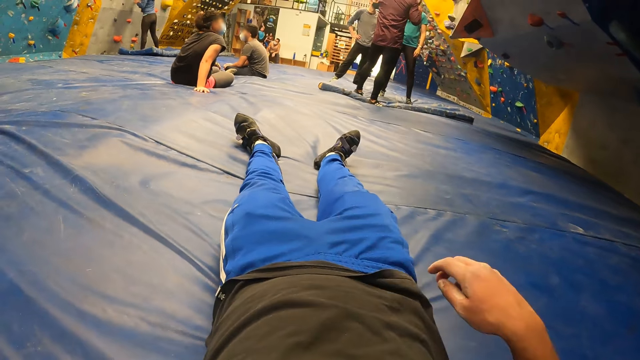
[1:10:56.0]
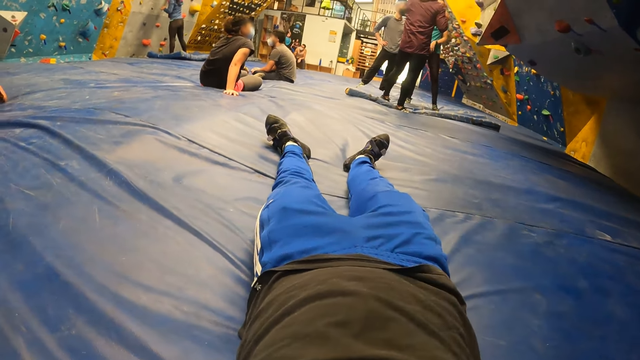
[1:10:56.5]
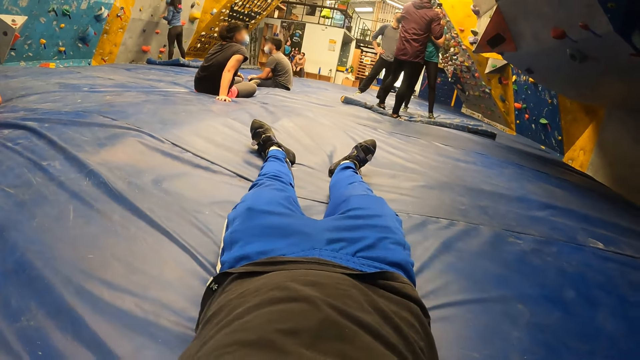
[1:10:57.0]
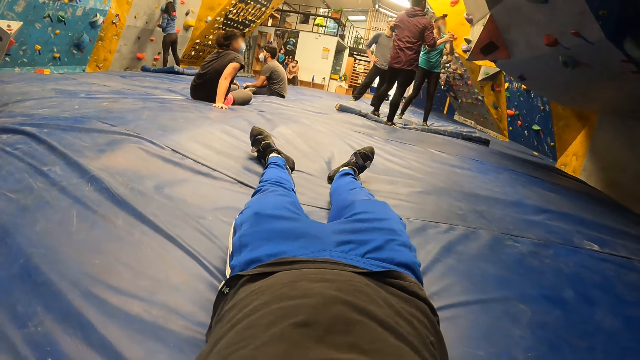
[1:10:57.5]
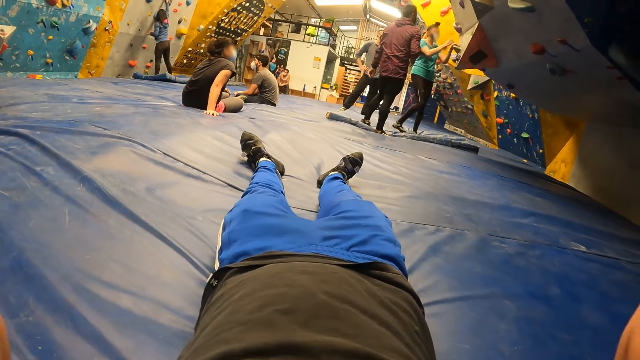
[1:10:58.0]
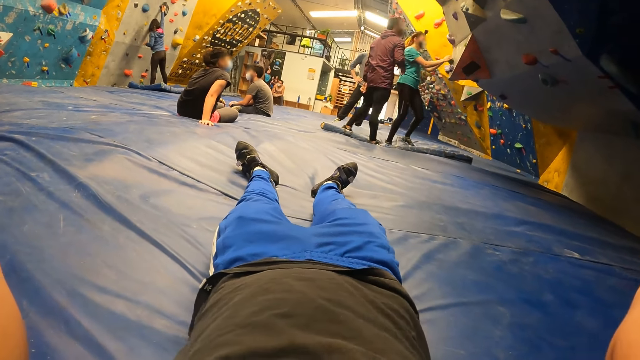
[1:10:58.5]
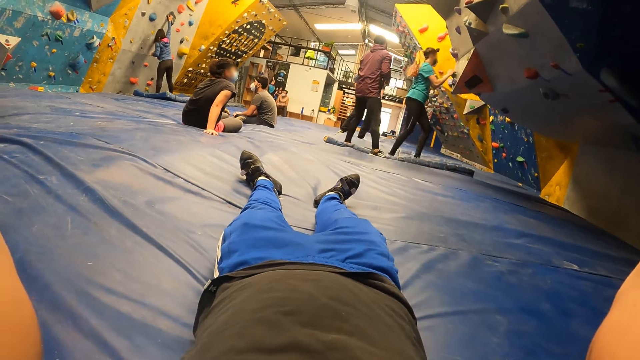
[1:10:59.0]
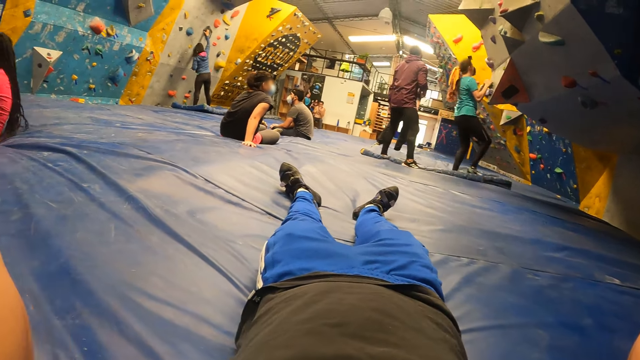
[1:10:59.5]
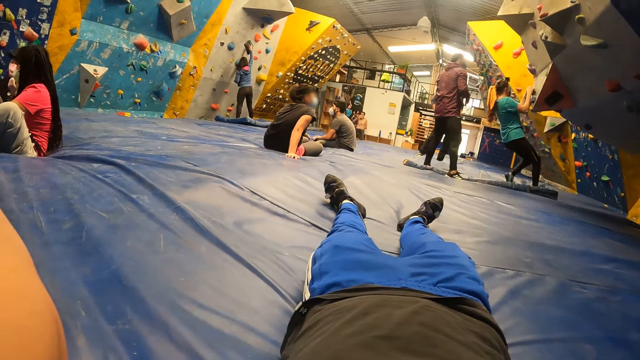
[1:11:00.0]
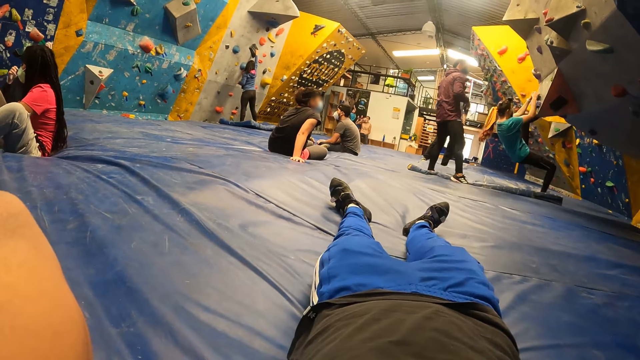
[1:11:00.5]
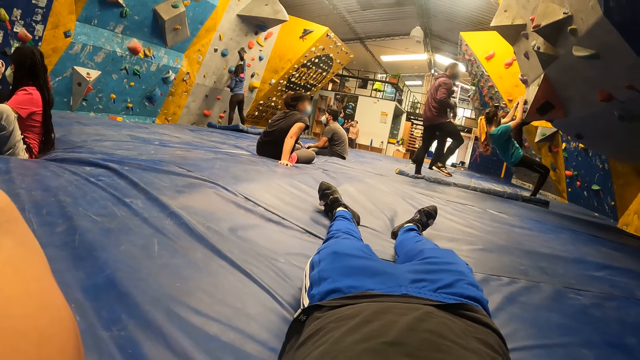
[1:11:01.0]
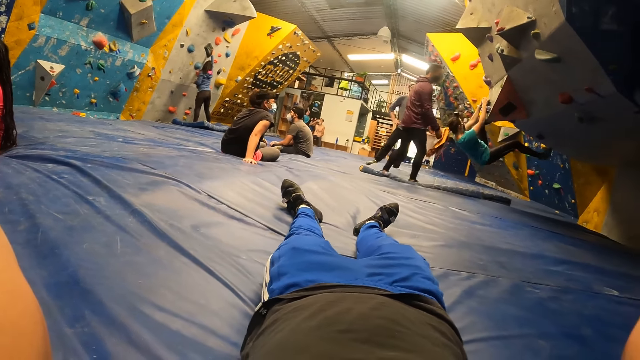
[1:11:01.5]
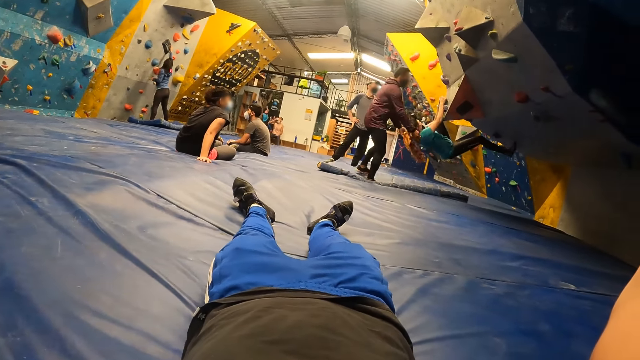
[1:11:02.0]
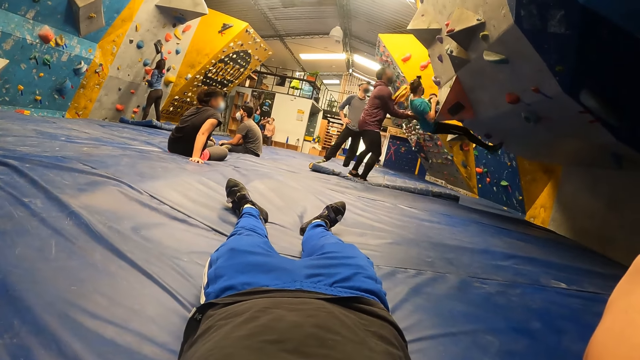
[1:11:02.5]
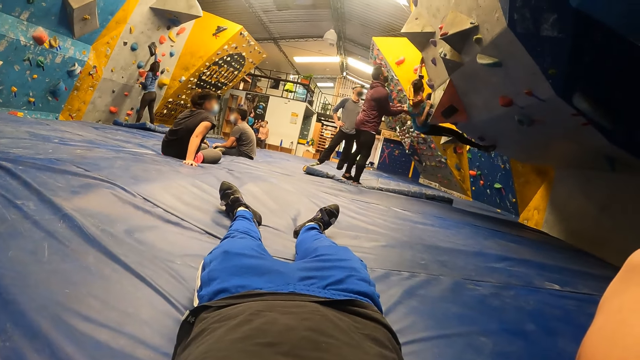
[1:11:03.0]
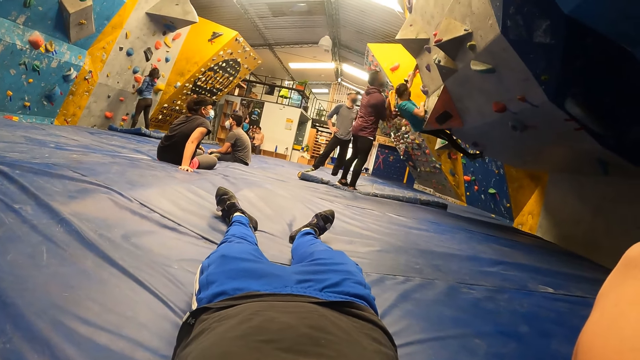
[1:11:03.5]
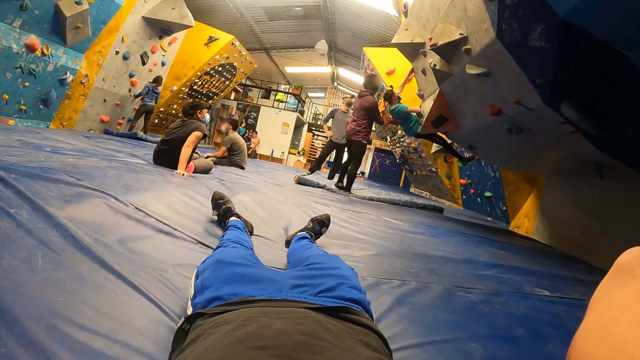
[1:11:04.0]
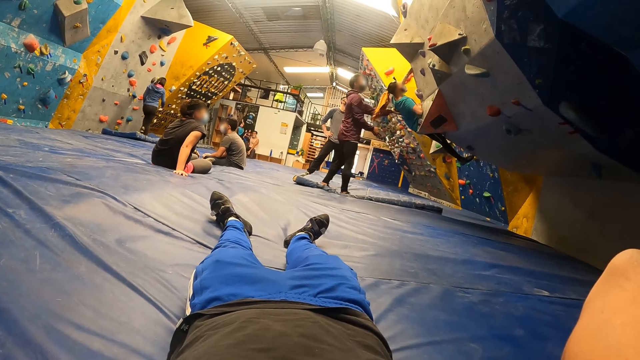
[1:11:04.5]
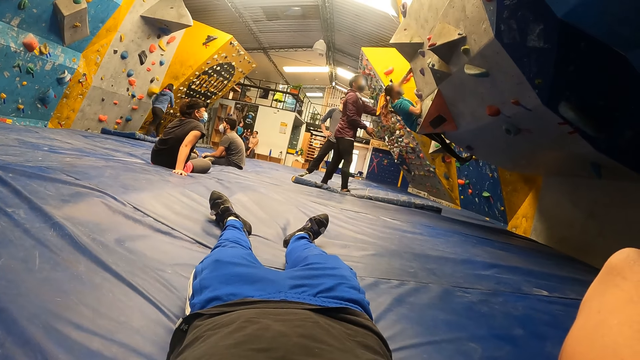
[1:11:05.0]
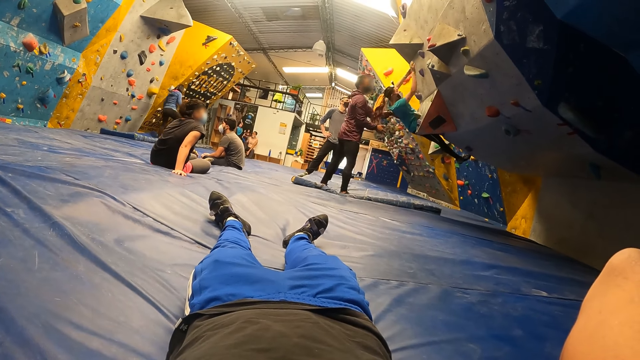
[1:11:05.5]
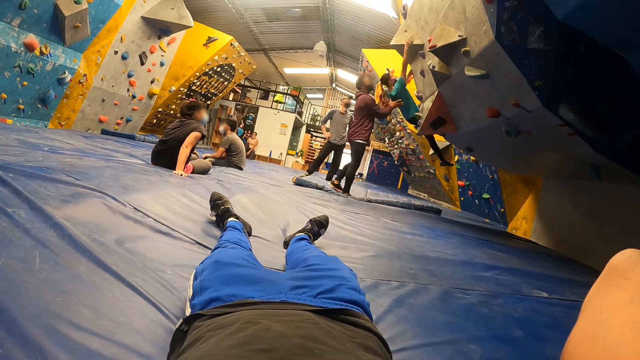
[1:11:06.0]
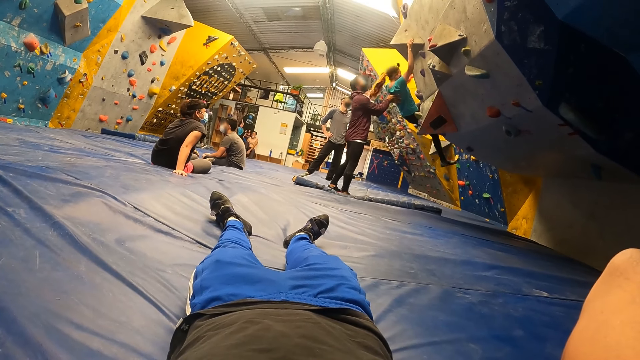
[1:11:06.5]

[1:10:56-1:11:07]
The camera wearer fixes the T-shirt. He raises his hand. He fixes the camera.

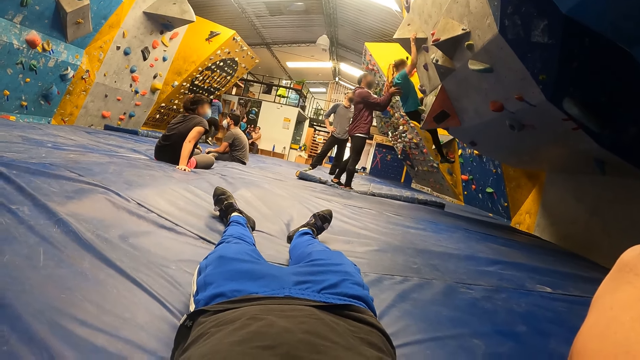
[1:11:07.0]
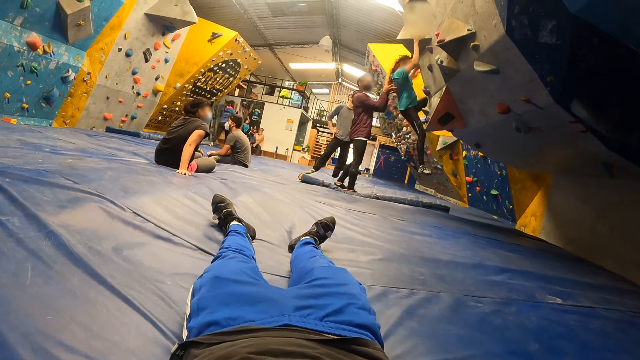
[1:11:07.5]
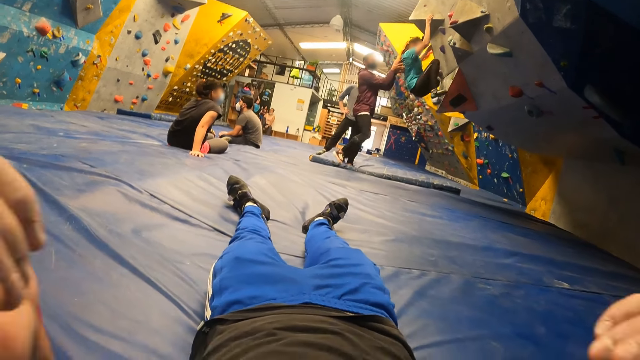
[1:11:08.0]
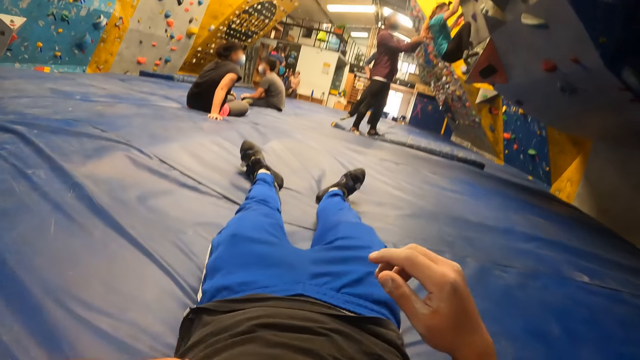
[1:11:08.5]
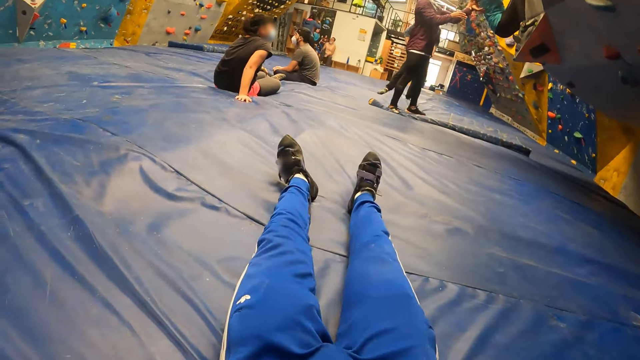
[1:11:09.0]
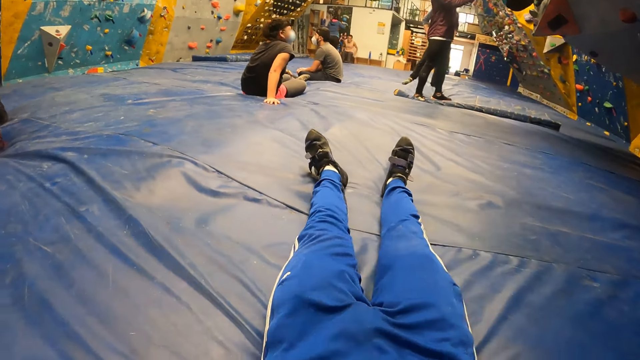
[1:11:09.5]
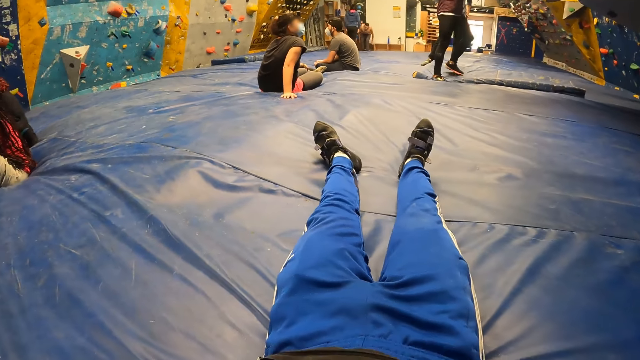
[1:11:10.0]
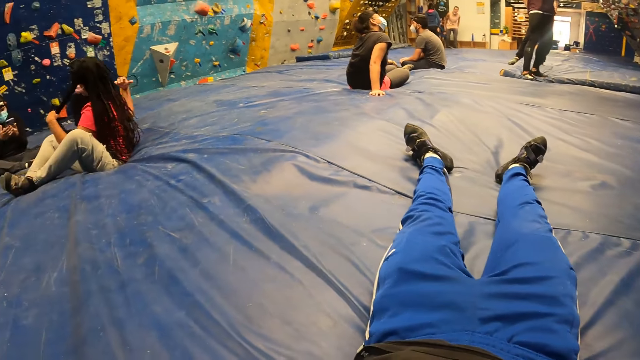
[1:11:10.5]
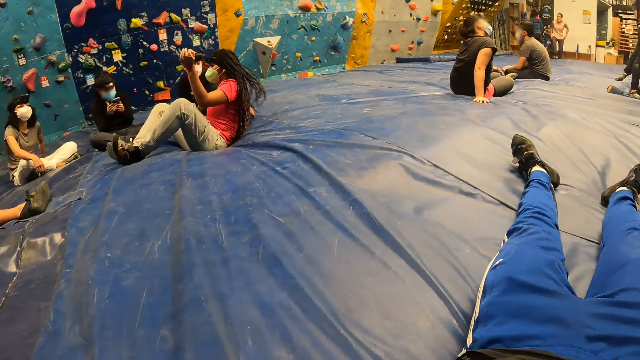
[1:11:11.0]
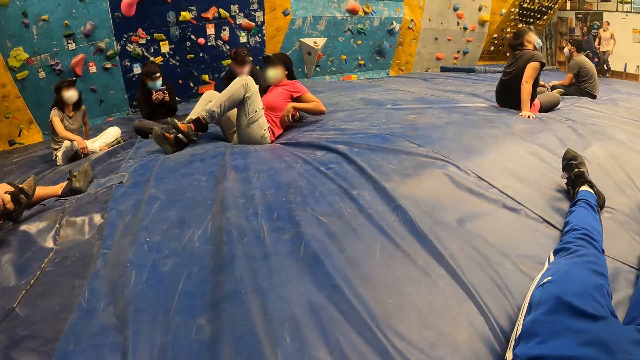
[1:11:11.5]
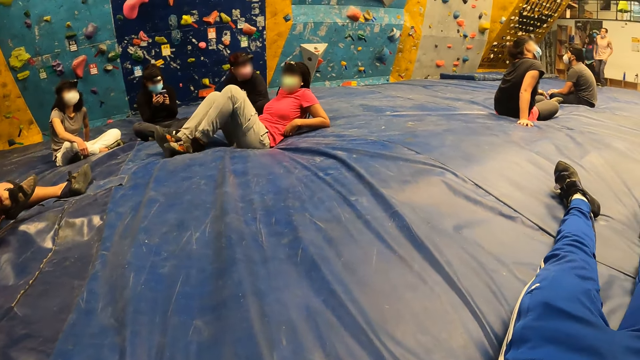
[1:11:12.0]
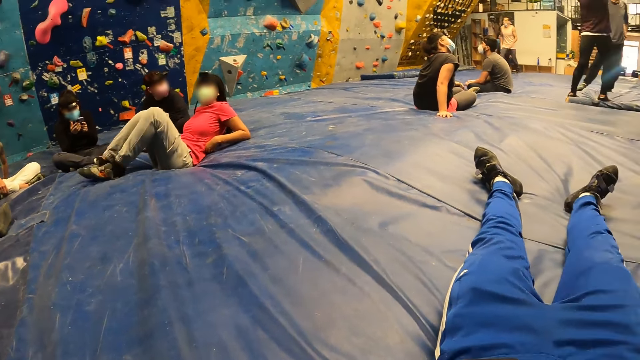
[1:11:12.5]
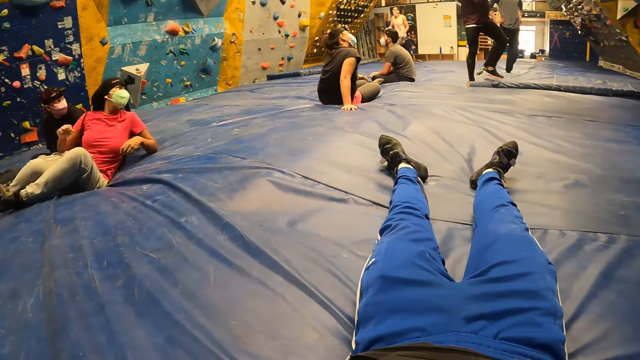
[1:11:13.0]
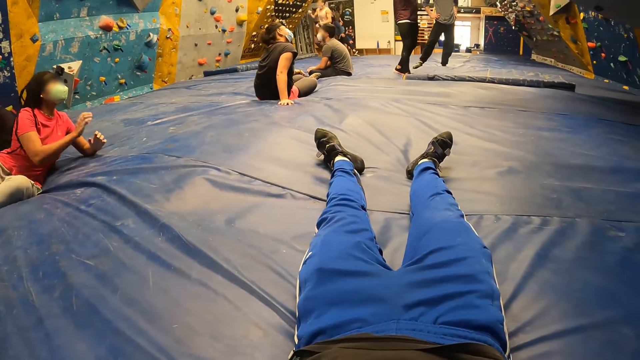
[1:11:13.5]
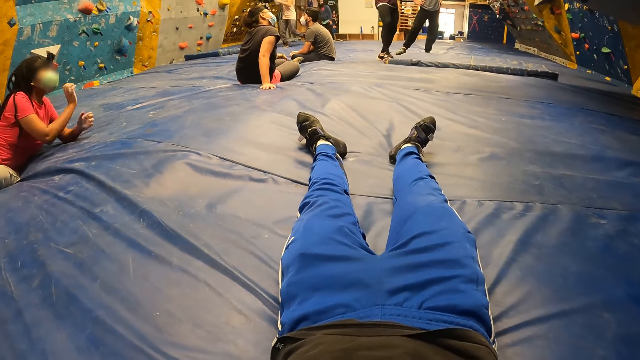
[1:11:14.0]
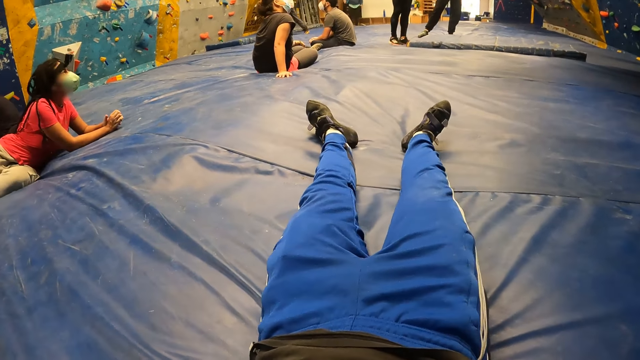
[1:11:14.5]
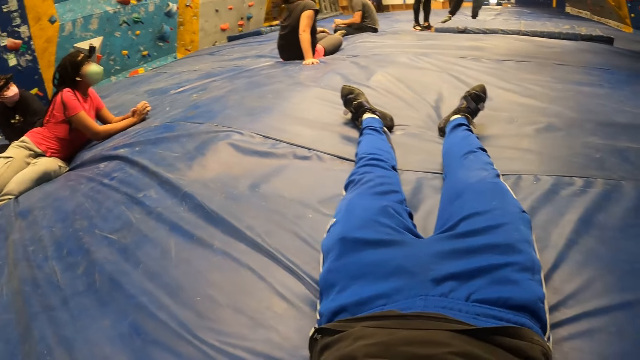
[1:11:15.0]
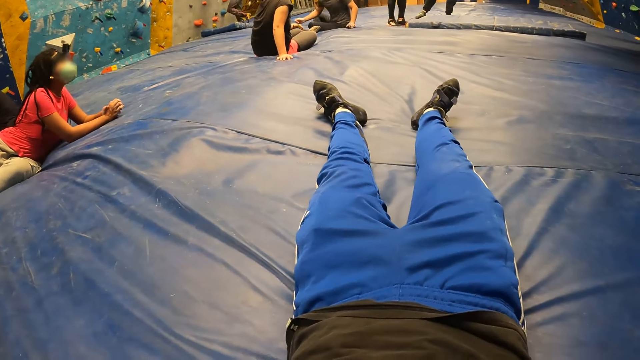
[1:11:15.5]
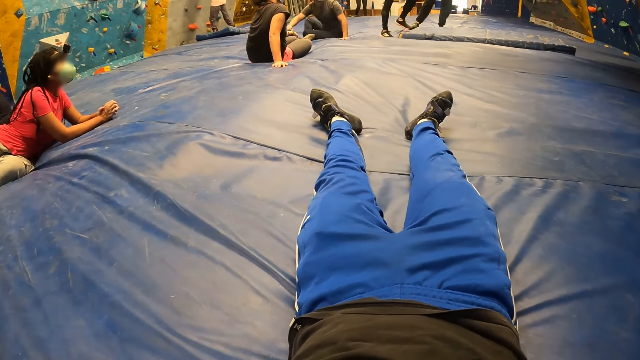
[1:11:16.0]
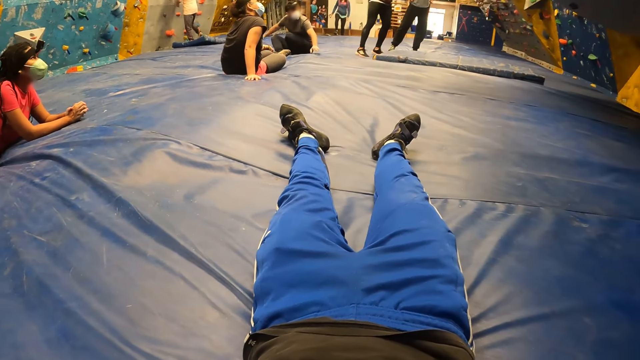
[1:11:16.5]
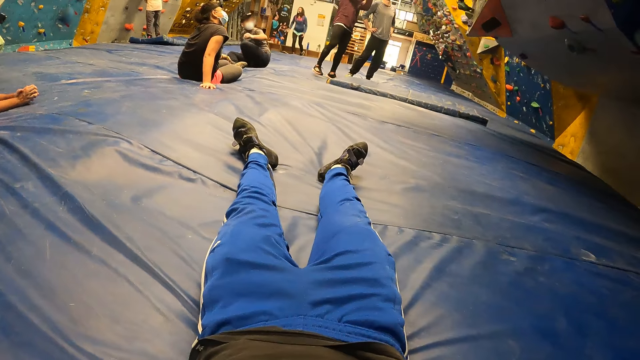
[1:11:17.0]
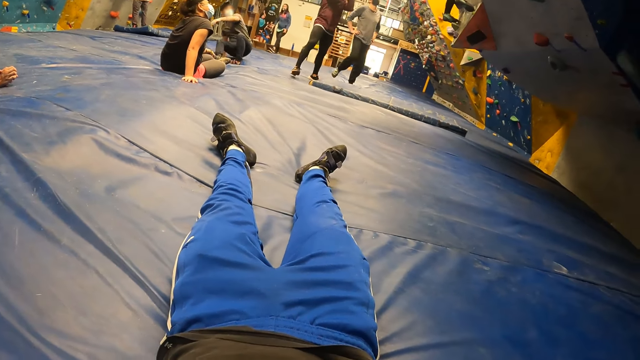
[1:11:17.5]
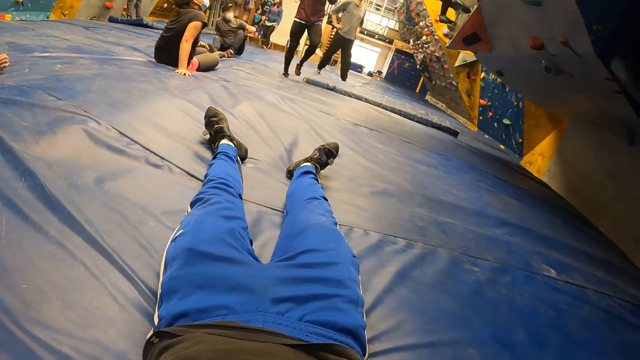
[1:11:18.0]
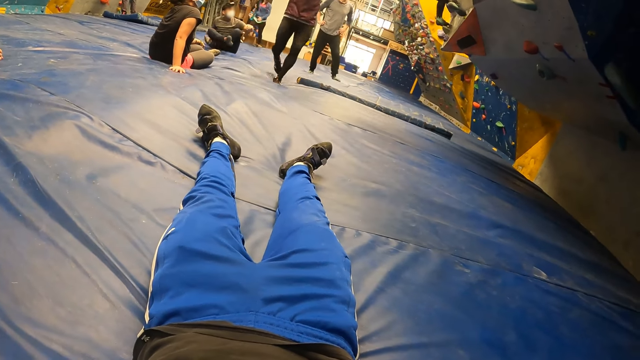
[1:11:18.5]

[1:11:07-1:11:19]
The camera wearer drops his hands. He looks around.
